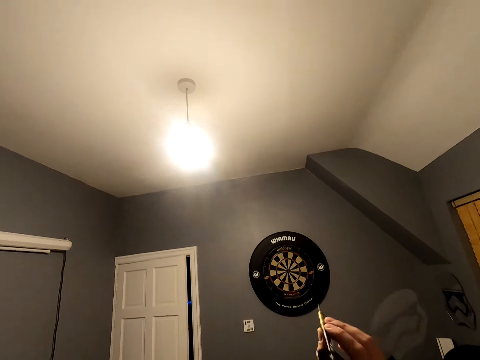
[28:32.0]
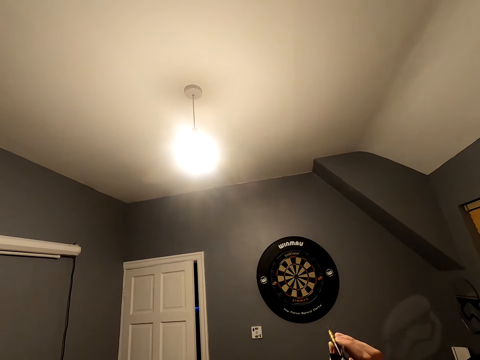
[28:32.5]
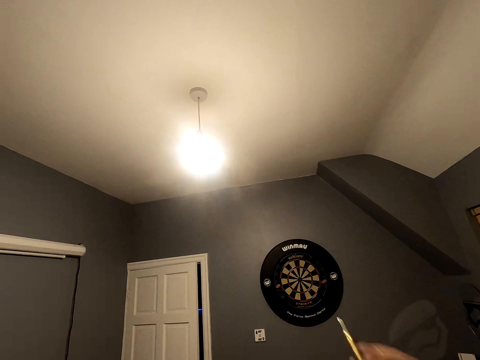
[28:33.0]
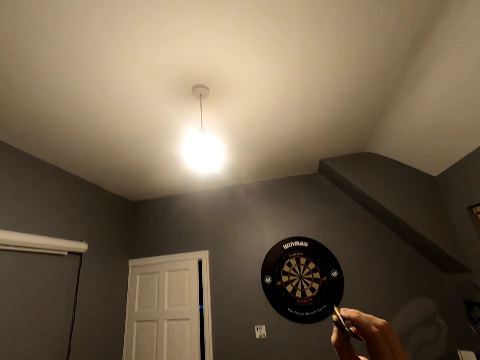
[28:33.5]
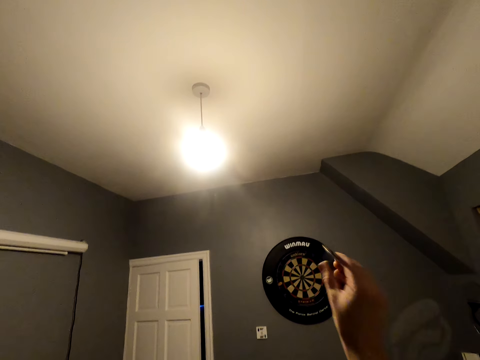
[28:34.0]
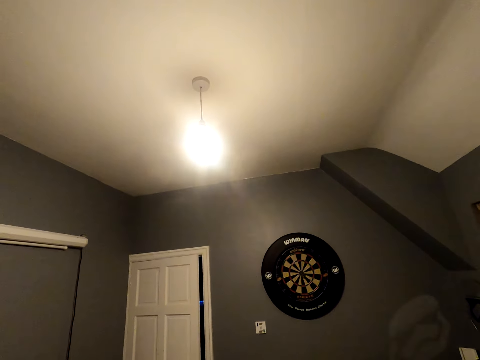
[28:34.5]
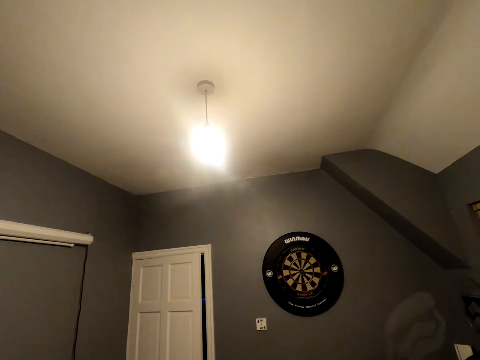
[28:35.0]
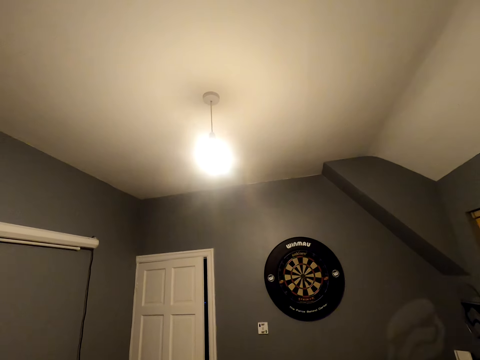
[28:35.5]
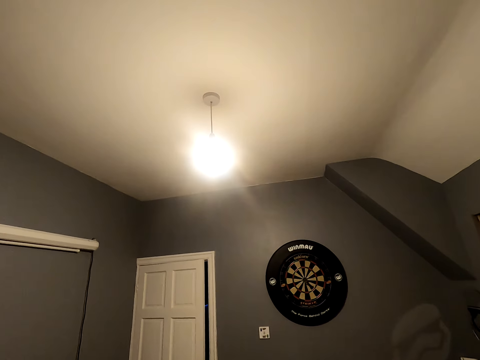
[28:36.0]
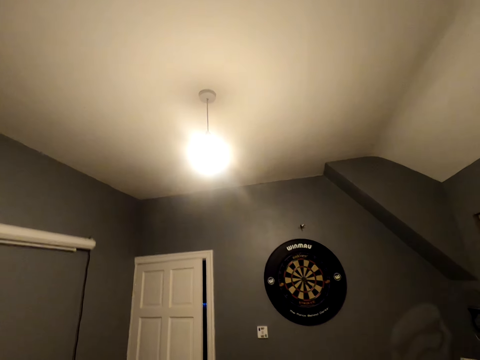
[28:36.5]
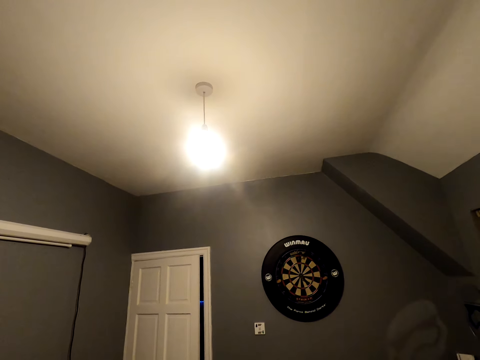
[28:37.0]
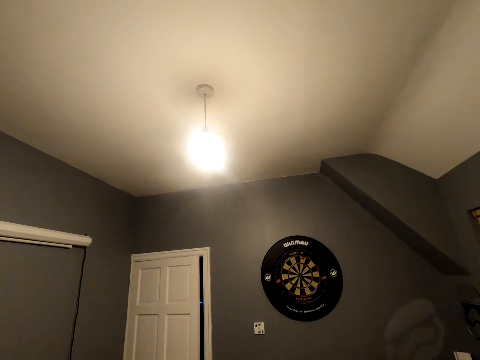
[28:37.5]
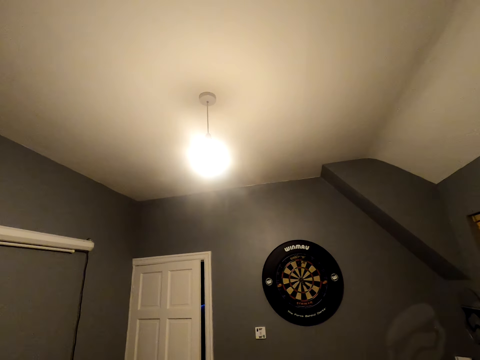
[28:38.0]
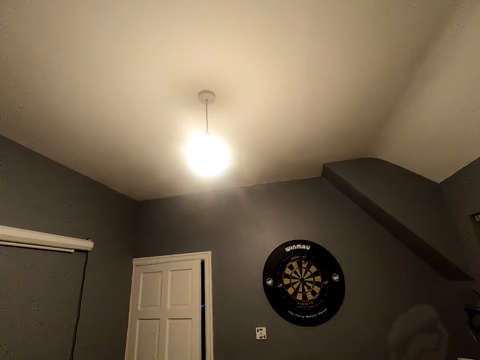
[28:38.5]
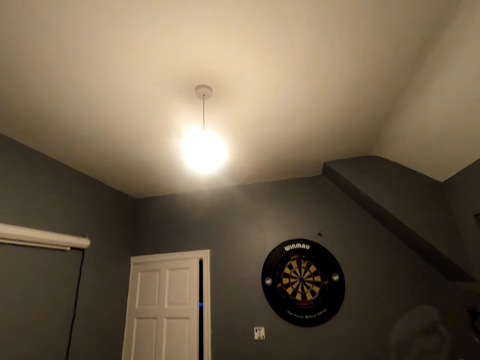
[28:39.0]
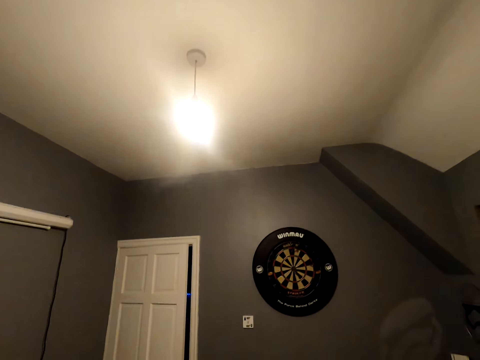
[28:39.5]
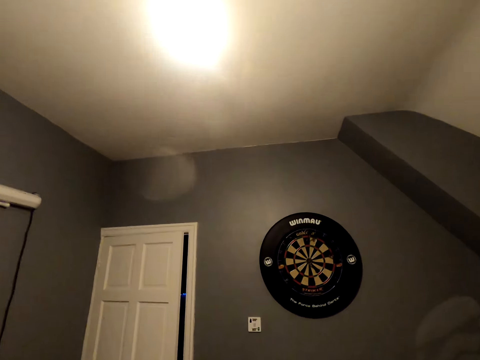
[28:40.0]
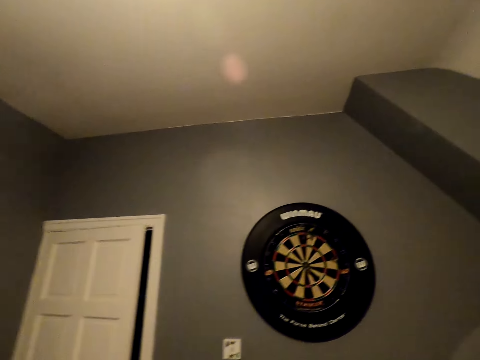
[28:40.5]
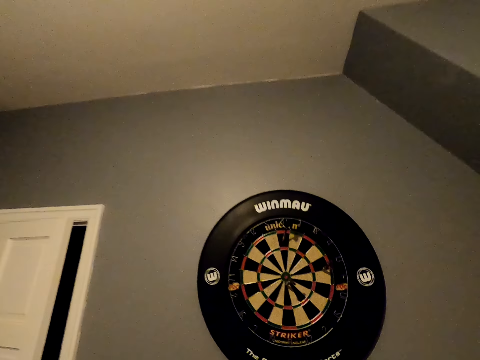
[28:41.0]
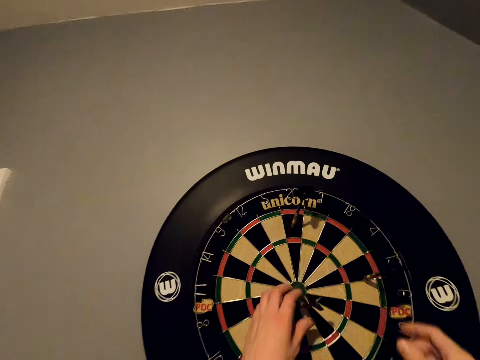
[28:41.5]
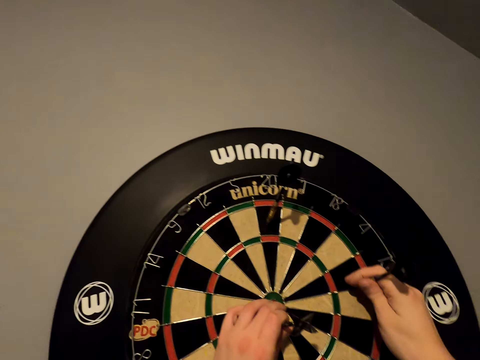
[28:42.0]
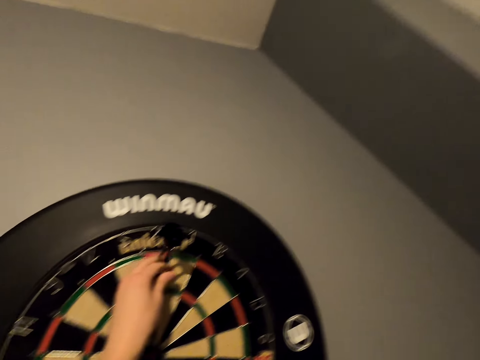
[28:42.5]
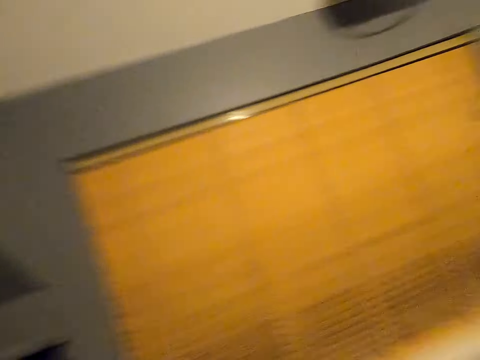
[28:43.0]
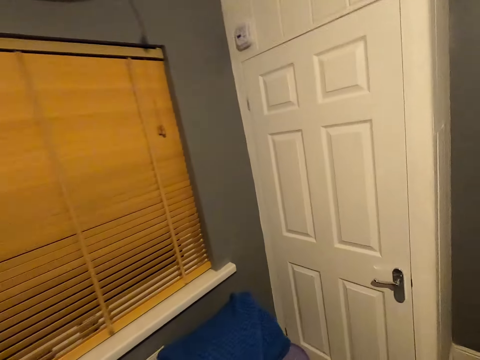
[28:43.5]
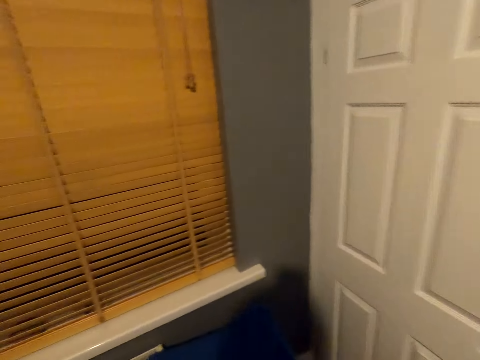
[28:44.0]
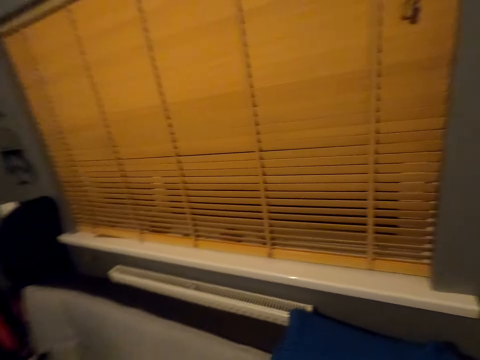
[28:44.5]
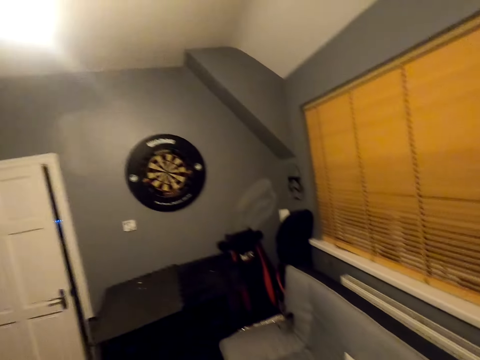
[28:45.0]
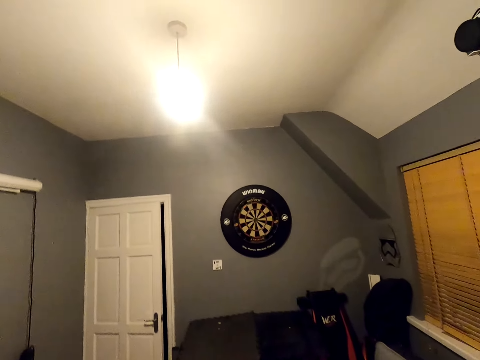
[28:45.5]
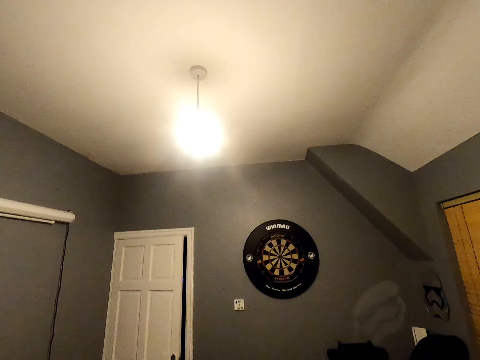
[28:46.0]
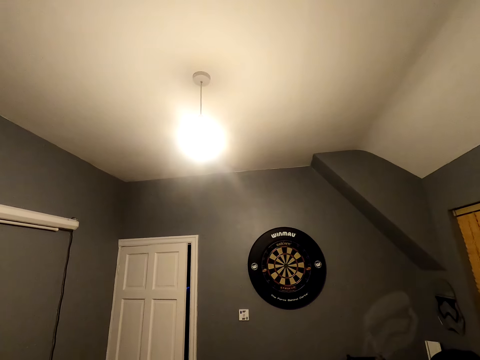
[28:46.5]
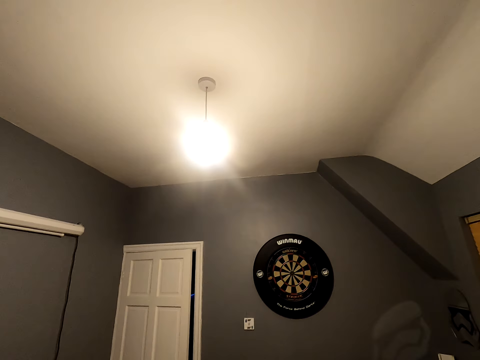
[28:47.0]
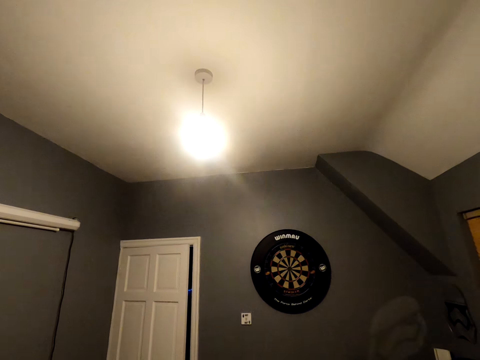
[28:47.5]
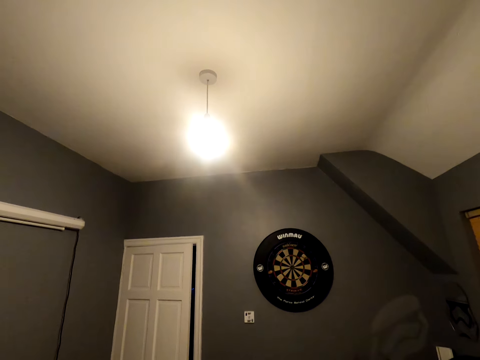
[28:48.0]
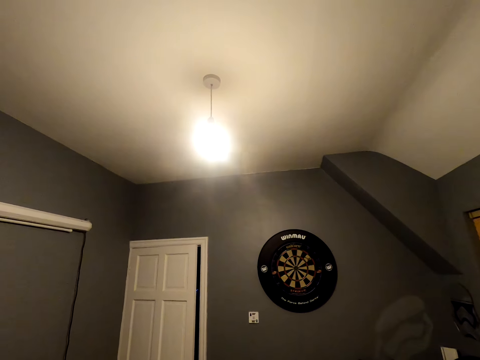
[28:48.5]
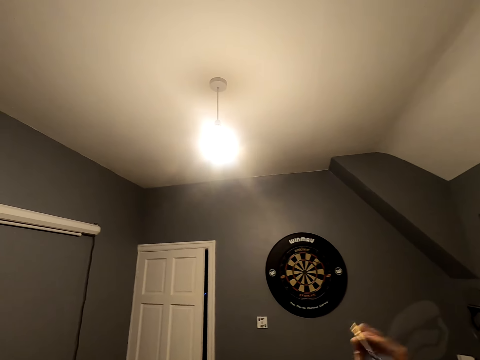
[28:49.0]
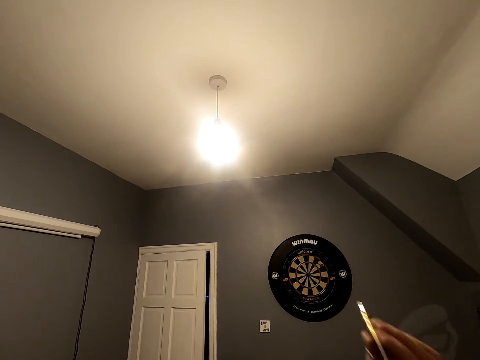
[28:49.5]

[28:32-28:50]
The camera wearer throws the soft tip darts towards the dartboard. They position the dart. They move close to the dartboard. They pick the soft tip dart from the dartboard. They walk in the room and turn around. They look at the dartboard. They throw the soft tip darts towards the dartboard.

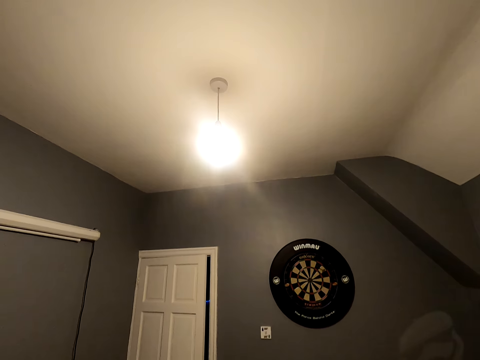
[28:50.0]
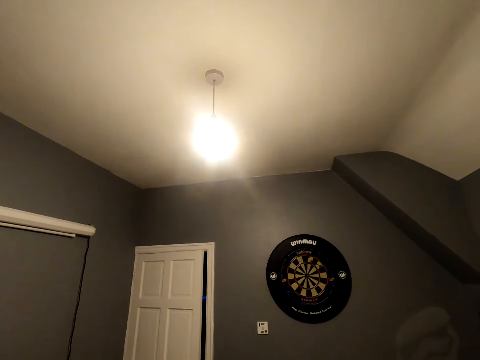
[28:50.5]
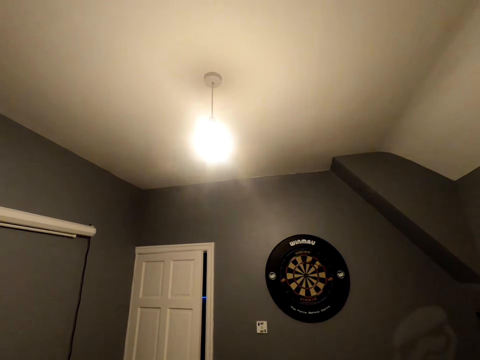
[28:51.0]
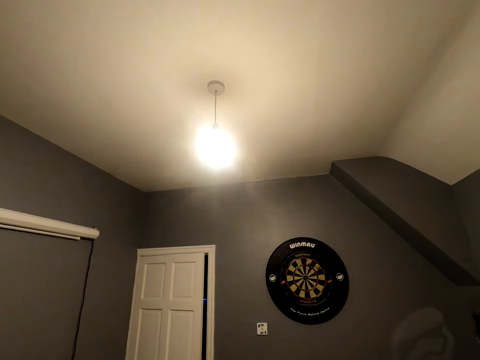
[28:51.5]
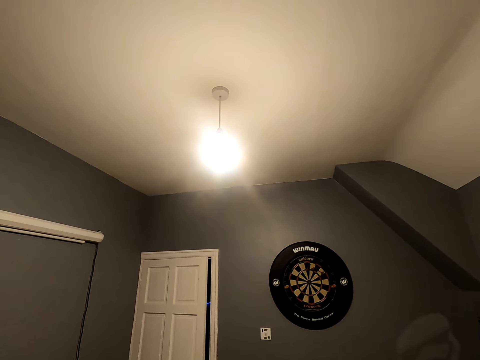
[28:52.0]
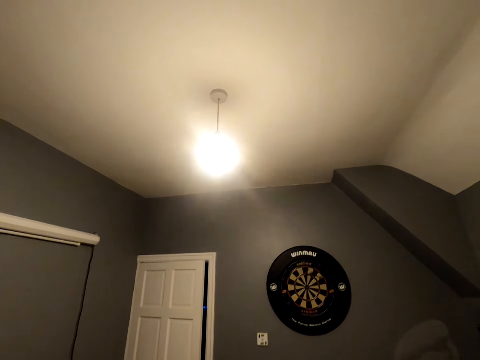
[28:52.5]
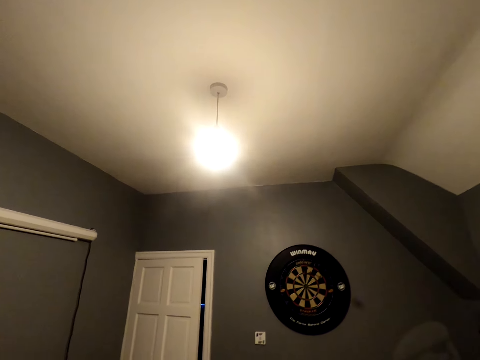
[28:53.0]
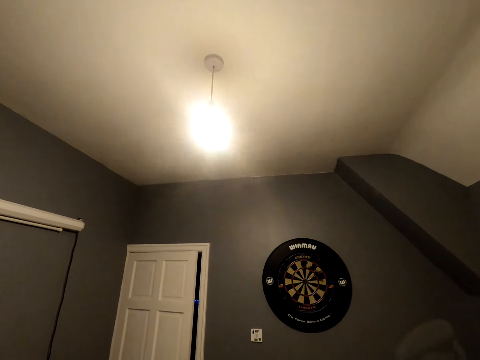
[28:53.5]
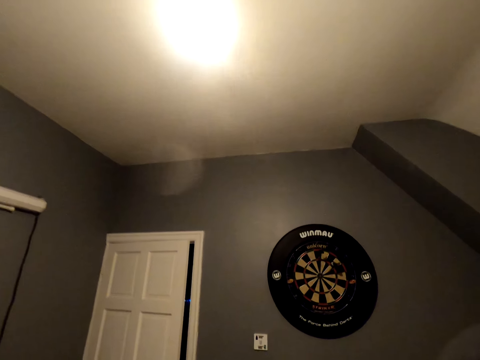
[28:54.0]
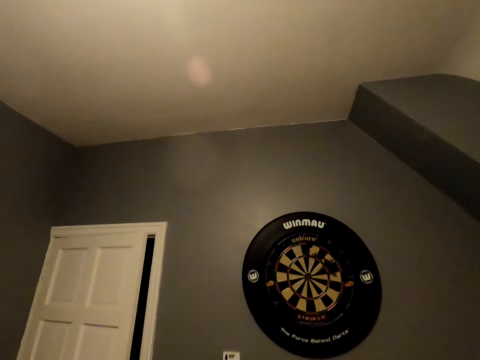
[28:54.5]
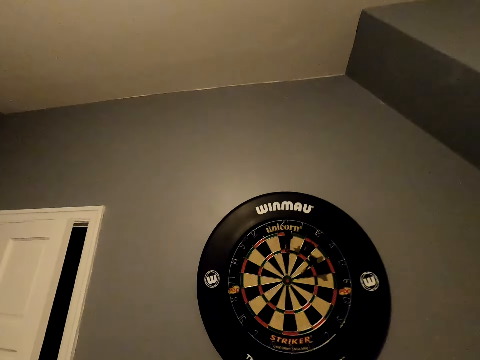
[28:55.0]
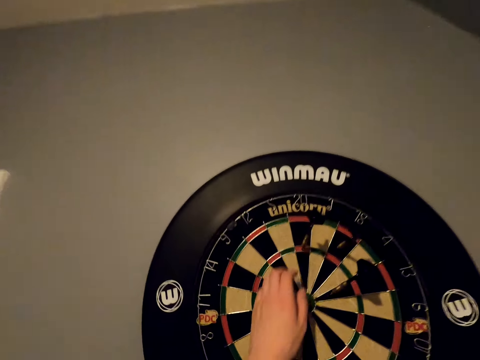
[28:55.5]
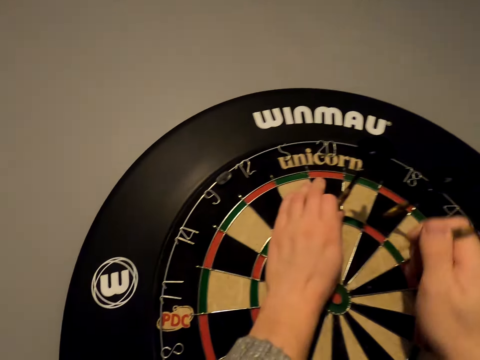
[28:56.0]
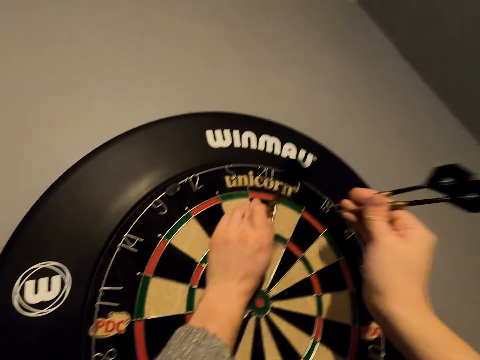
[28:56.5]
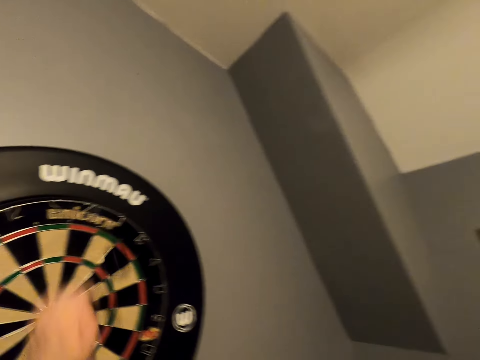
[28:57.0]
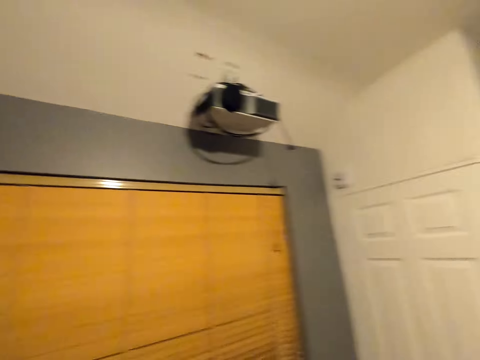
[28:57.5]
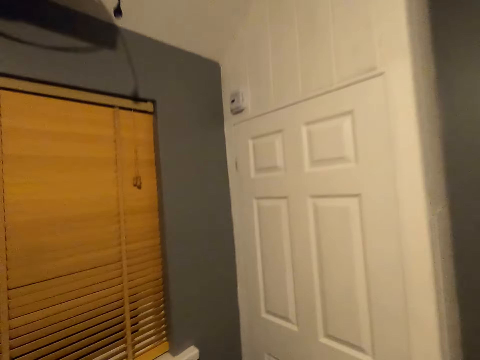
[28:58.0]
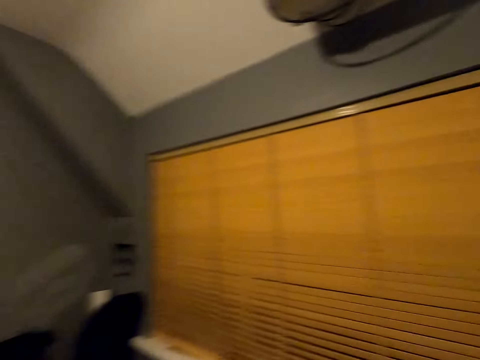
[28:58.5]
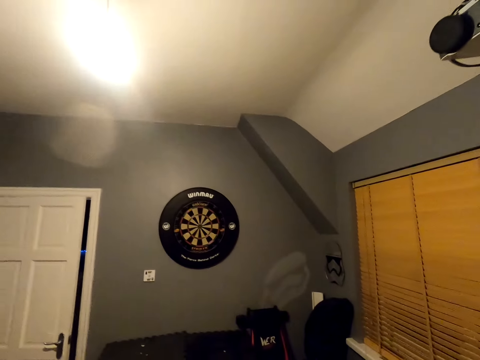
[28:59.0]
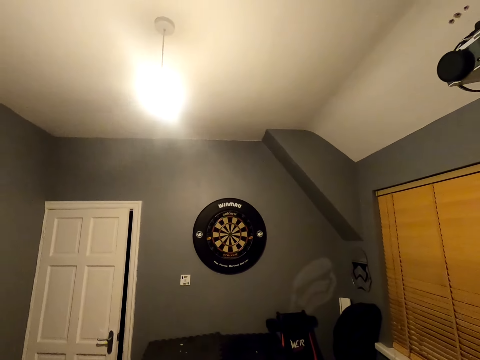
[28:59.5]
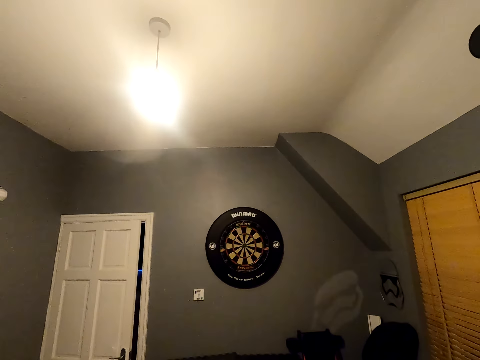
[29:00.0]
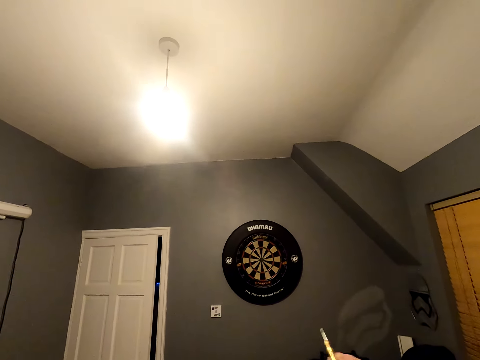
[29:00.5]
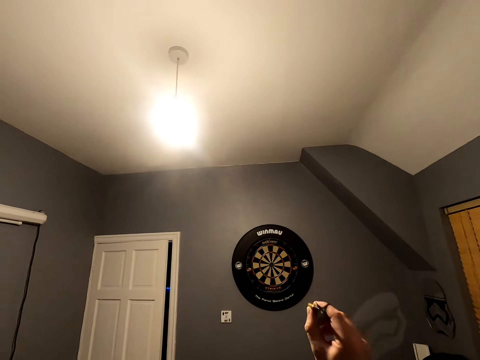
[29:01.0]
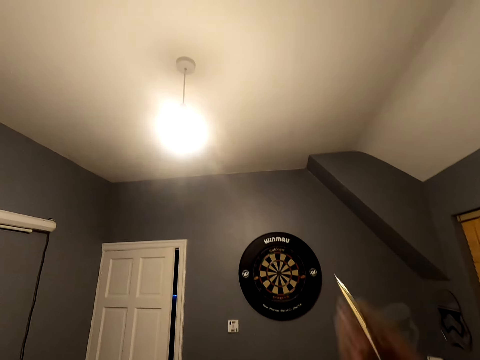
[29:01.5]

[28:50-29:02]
The camera wearer moves close to the dart board. They pick up the soft tip dart. They walk in the room and turn around. They look at the dartboard.
